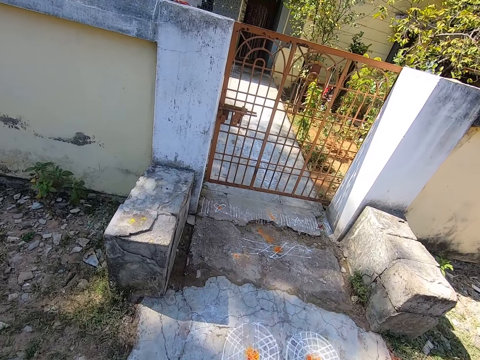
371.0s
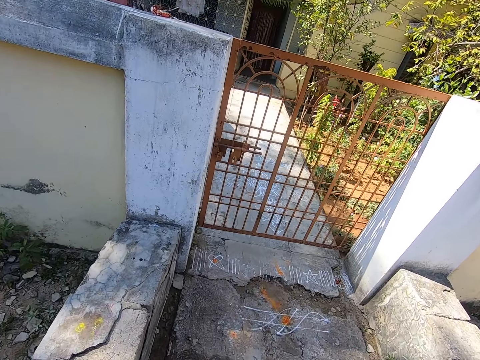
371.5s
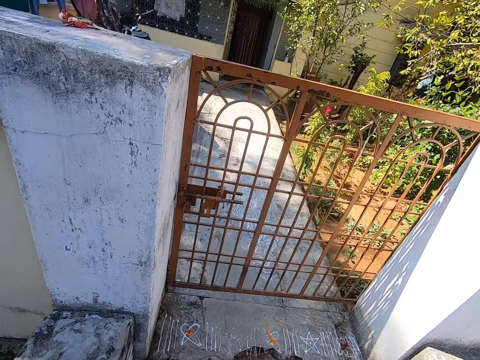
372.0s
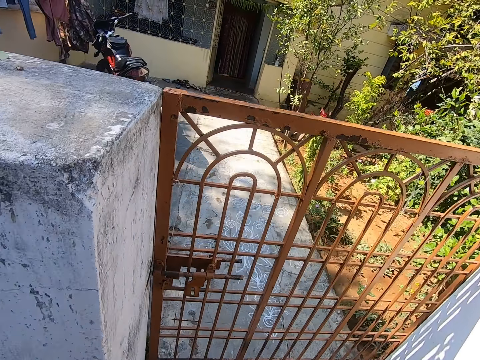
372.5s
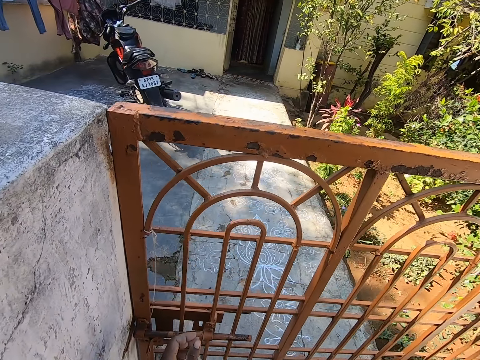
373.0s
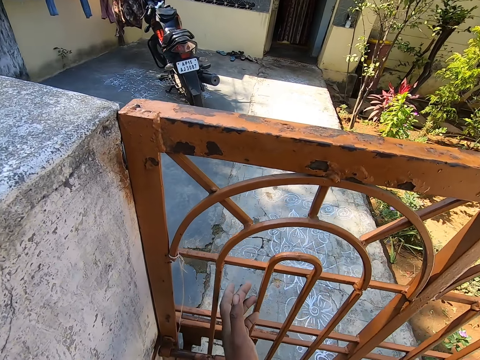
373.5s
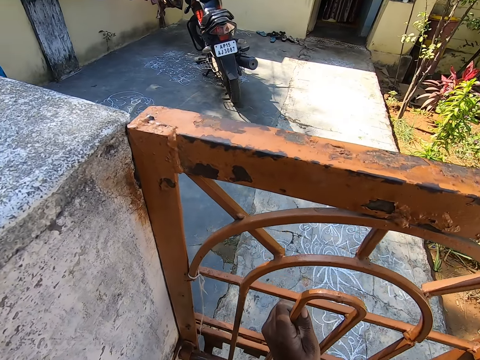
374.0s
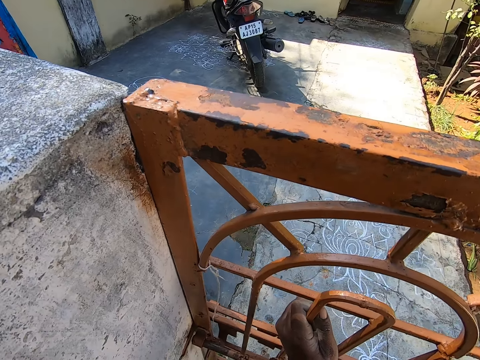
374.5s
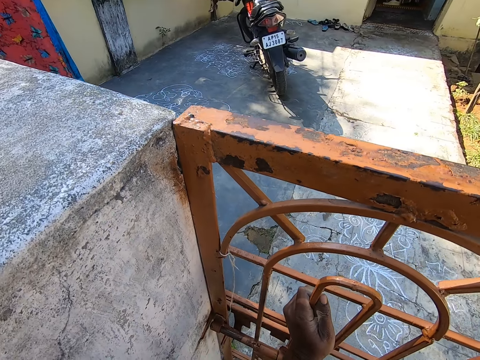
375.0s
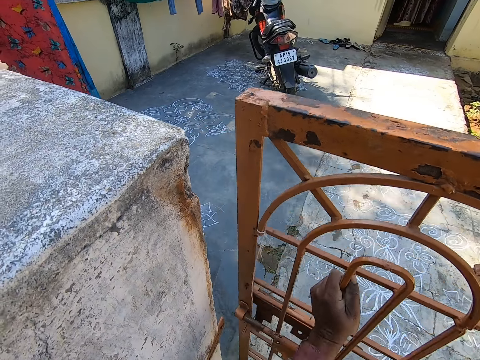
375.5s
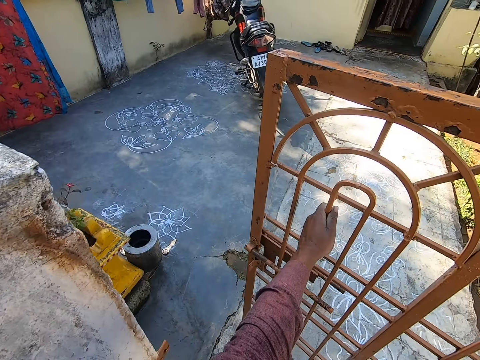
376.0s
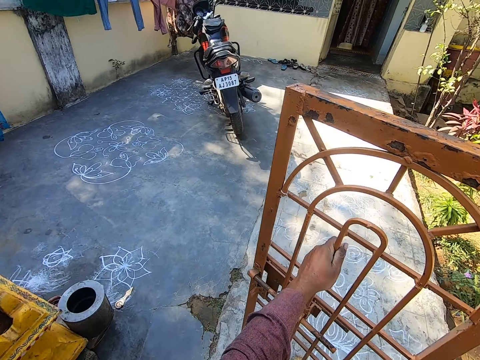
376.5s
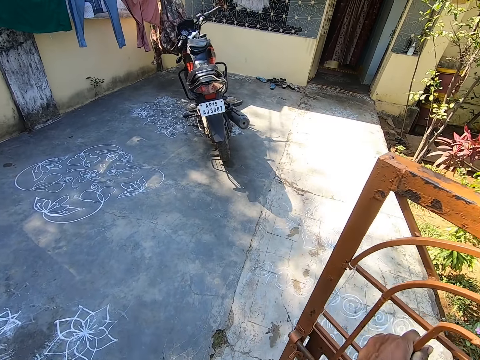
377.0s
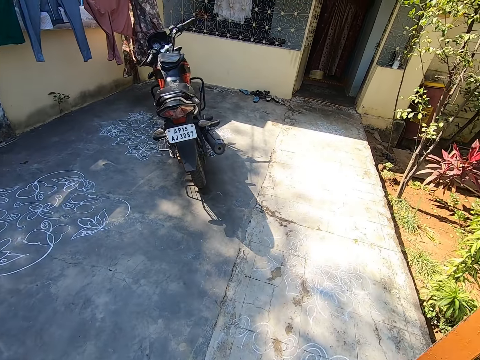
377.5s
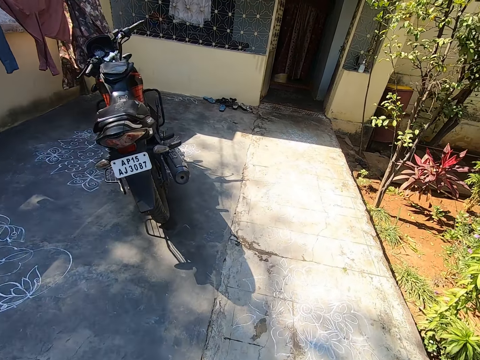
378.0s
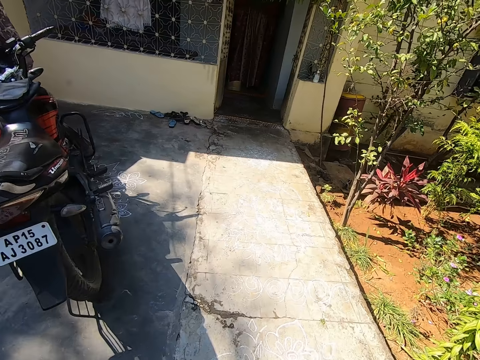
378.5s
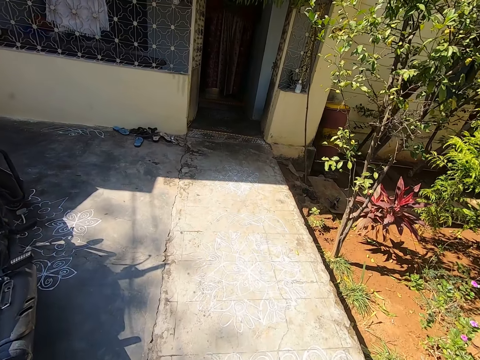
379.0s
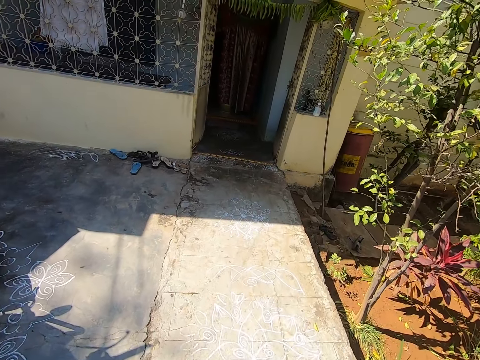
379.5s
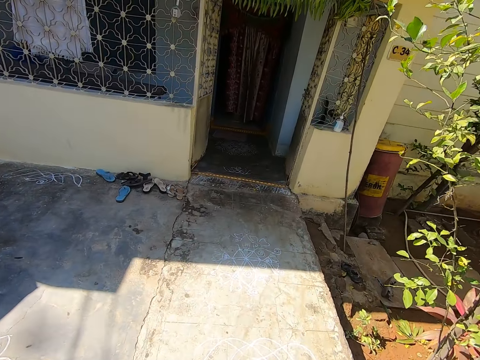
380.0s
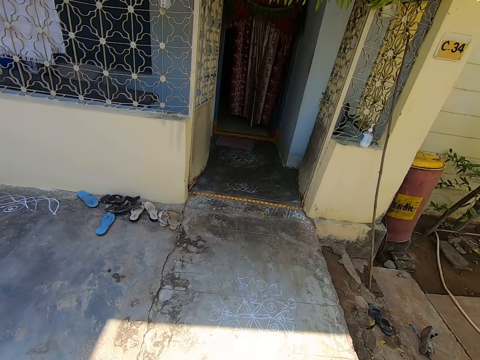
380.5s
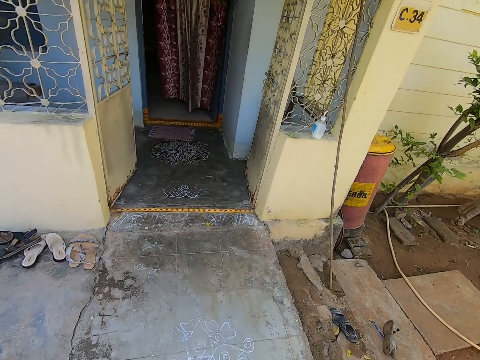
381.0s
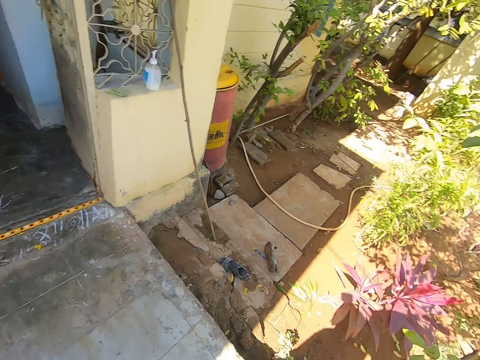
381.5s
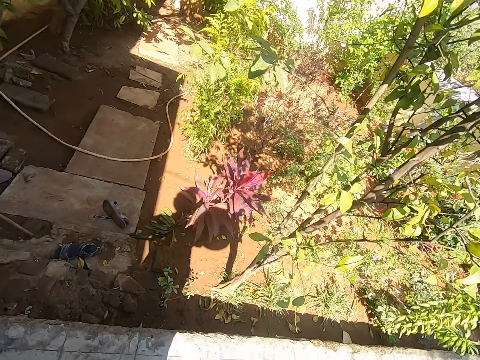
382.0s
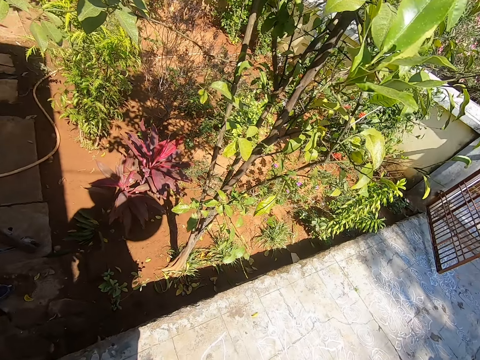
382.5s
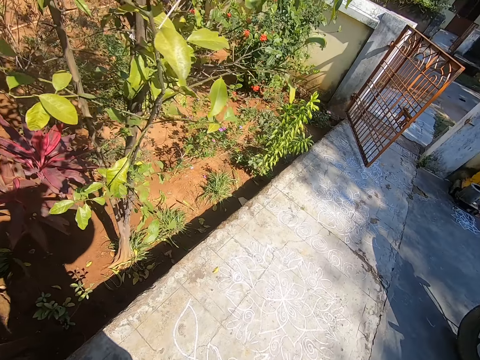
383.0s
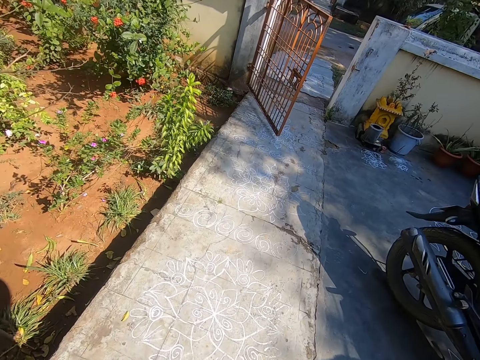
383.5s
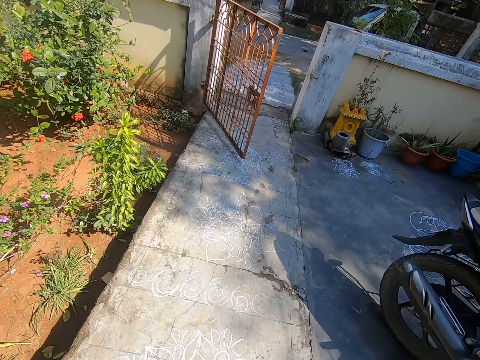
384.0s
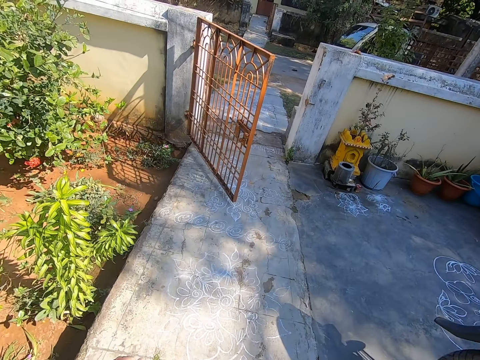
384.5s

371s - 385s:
The camera wearer moves their hand forward. They hold the door. They open the door. They enter a compound. They walk. They turn around. They look around.

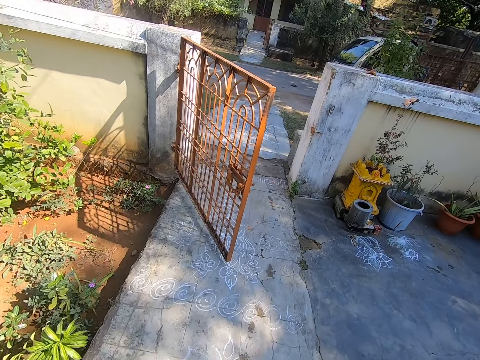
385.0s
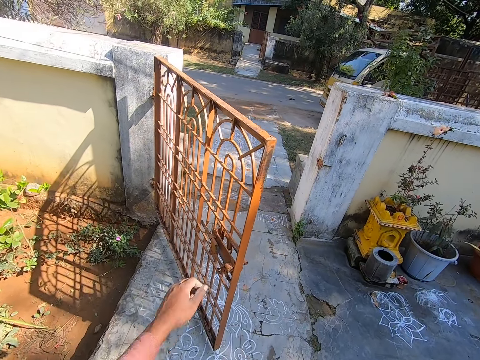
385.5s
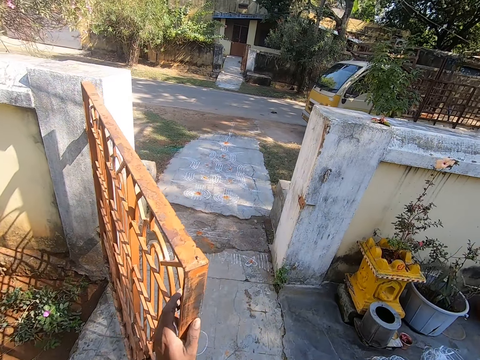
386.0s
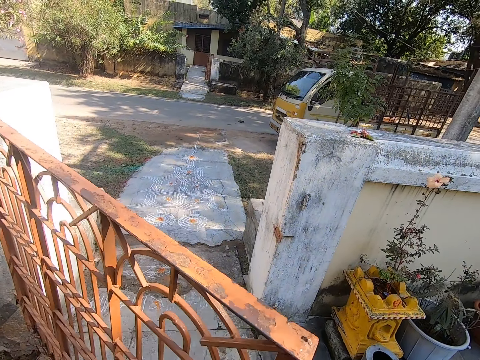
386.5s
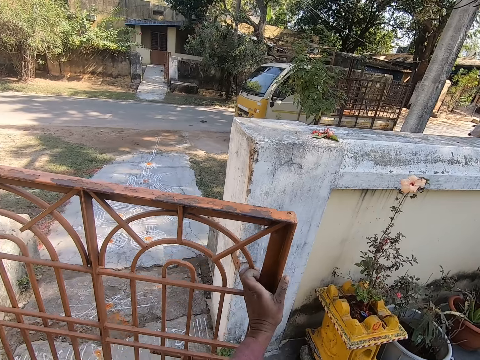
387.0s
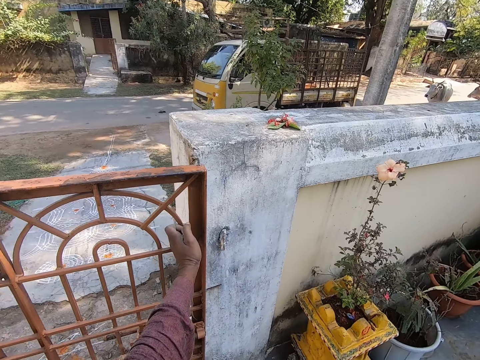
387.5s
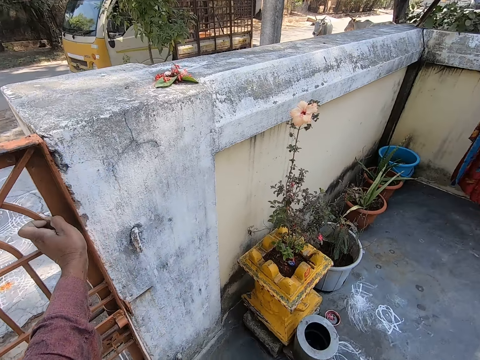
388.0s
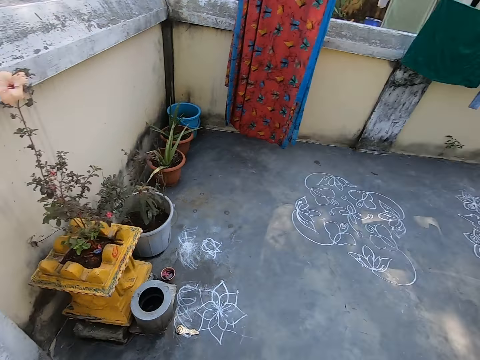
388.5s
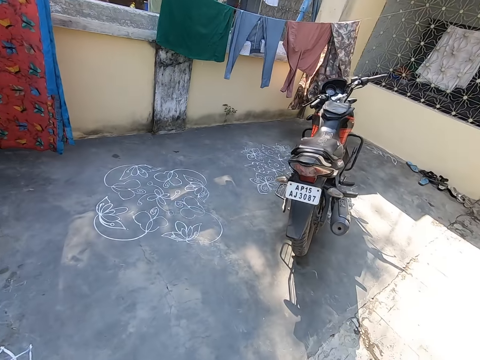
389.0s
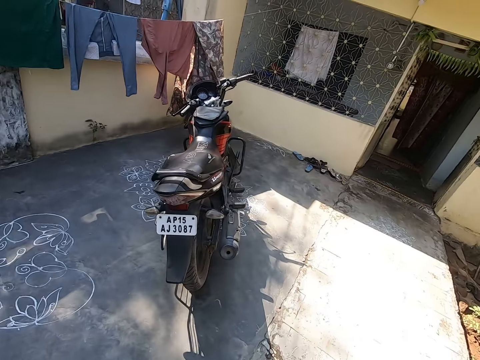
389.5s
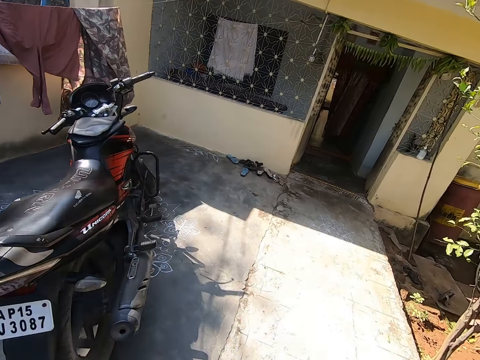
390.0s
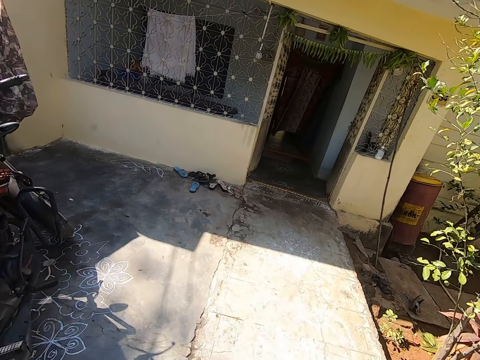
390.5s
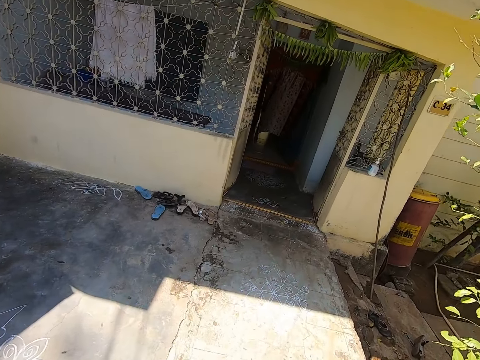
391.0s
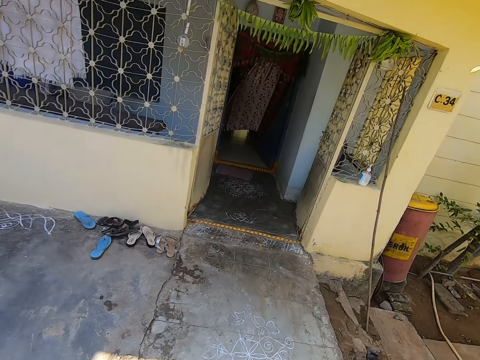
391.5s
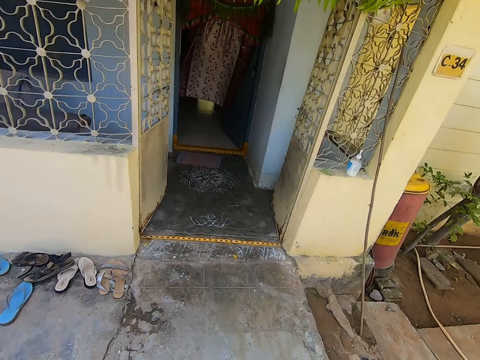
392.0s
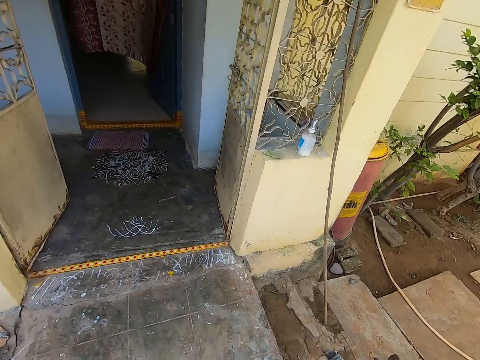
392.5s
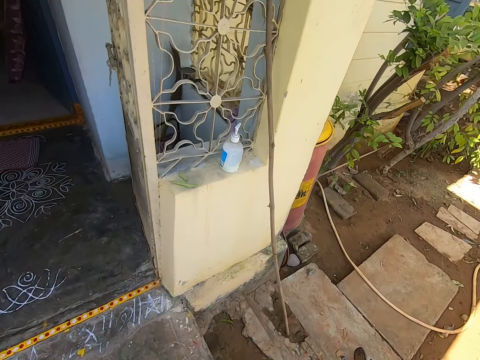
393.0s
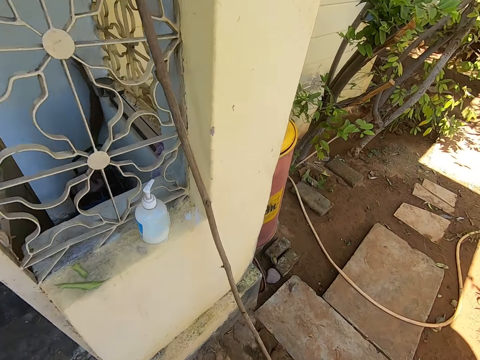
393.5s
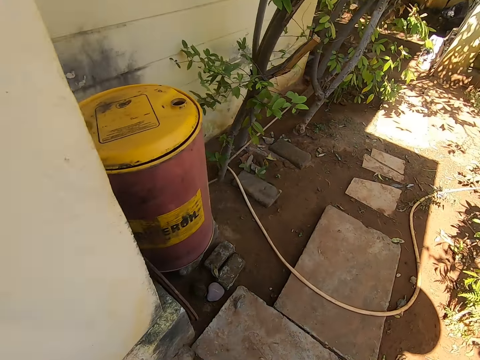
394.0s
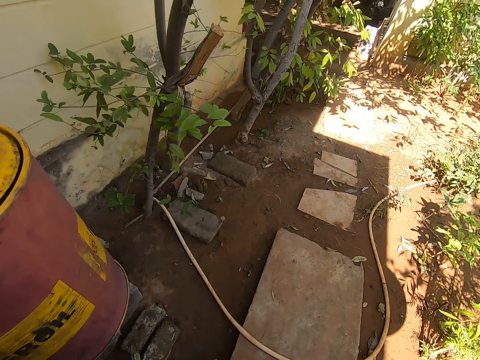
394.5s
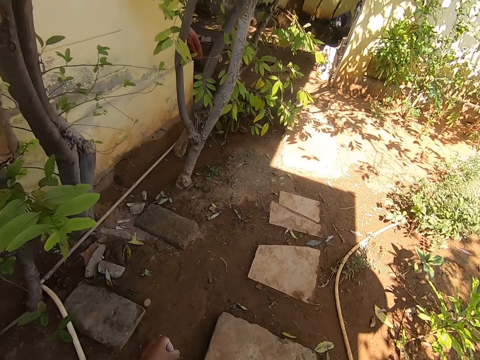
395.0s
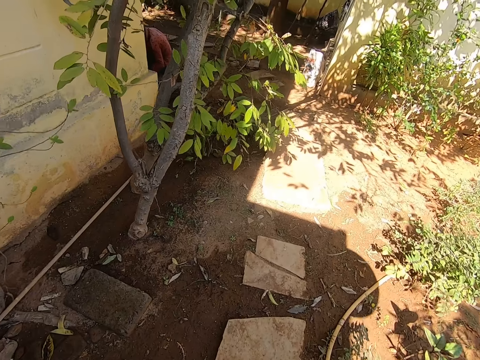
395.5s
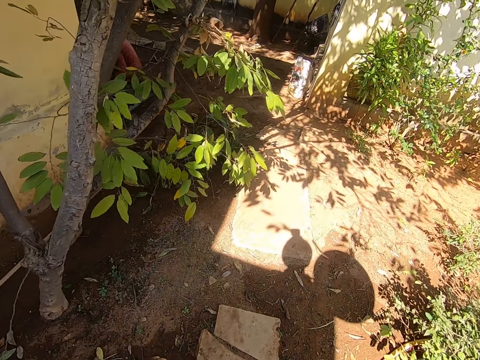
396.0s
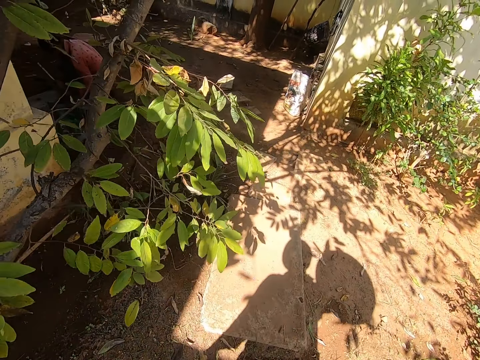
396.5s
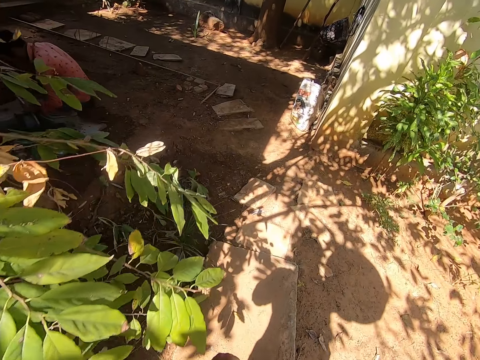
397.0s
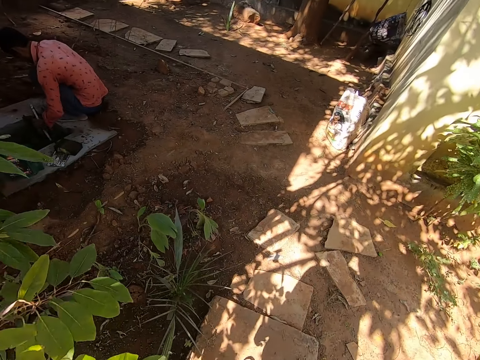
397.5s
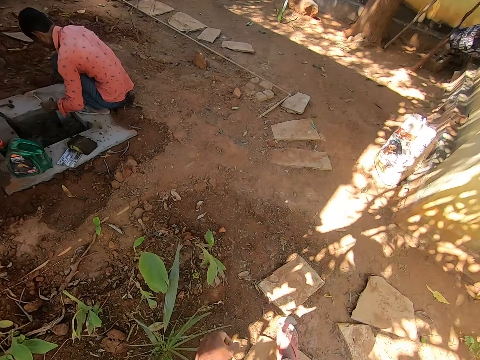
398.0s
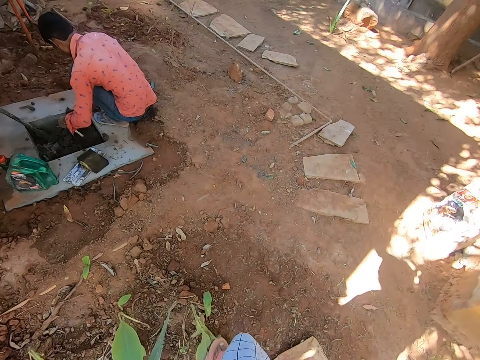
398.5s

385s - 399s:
The camera wearer walks. They hold the door. They close the door. They walk around the compound.
